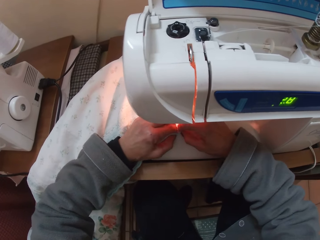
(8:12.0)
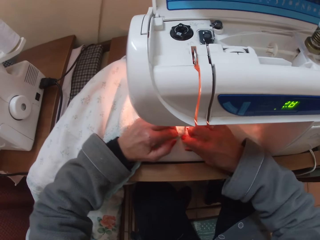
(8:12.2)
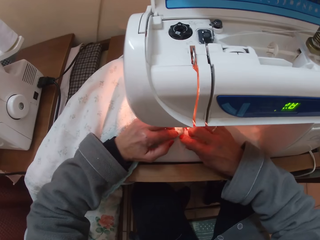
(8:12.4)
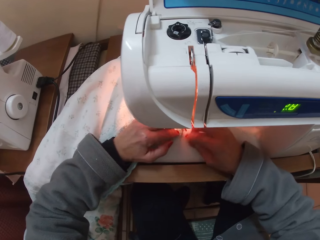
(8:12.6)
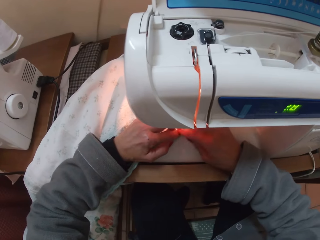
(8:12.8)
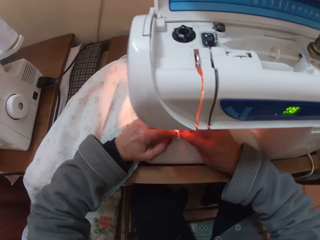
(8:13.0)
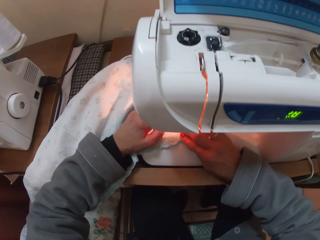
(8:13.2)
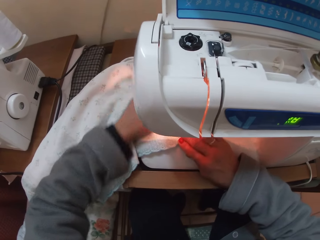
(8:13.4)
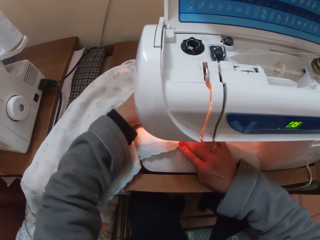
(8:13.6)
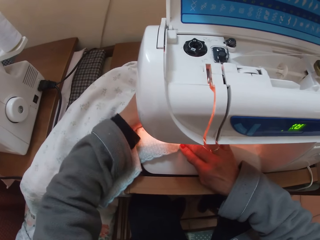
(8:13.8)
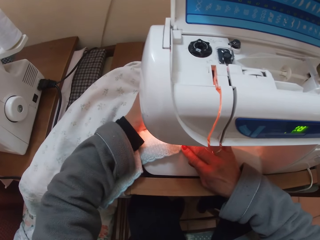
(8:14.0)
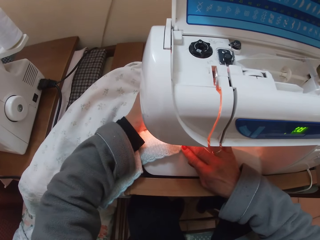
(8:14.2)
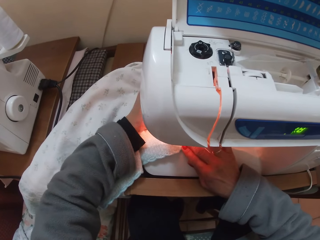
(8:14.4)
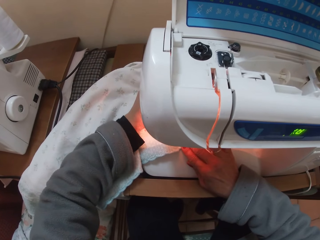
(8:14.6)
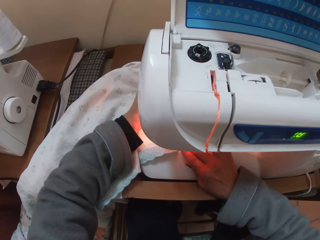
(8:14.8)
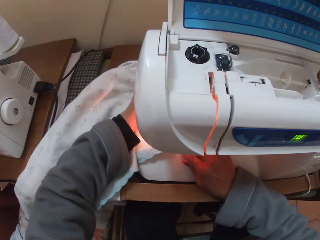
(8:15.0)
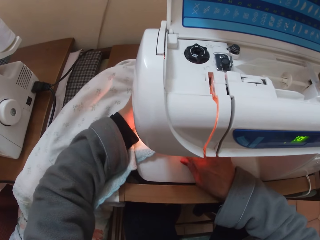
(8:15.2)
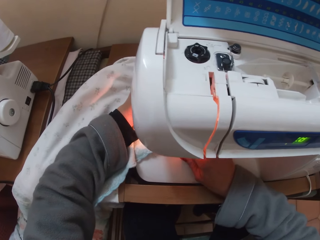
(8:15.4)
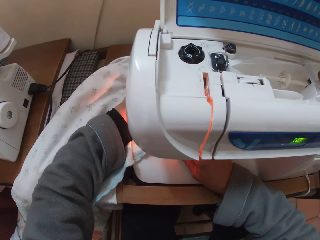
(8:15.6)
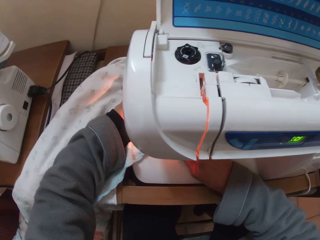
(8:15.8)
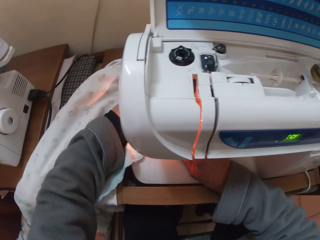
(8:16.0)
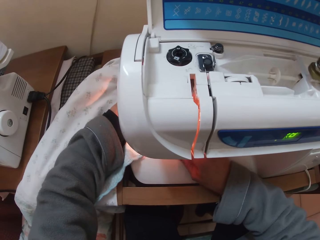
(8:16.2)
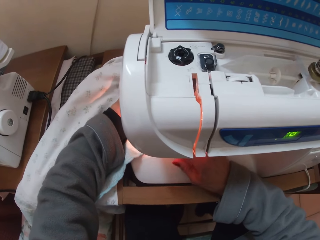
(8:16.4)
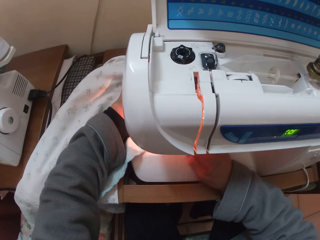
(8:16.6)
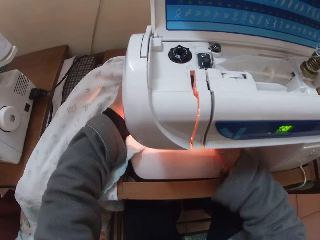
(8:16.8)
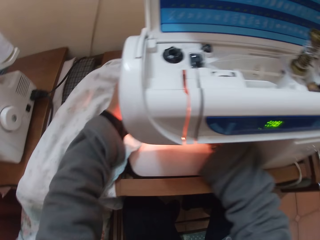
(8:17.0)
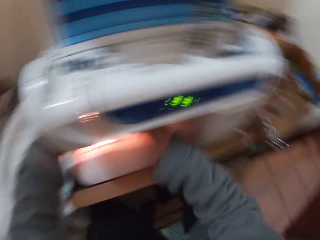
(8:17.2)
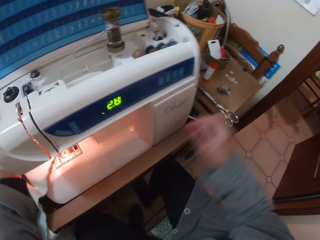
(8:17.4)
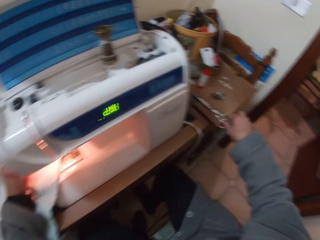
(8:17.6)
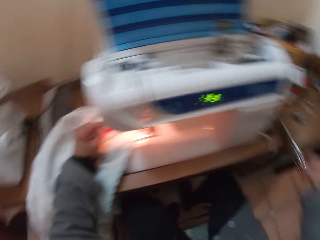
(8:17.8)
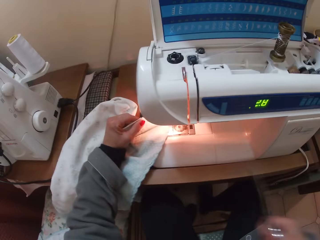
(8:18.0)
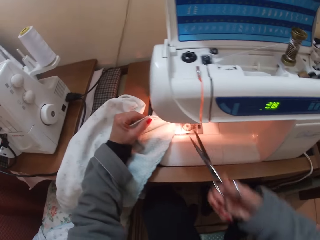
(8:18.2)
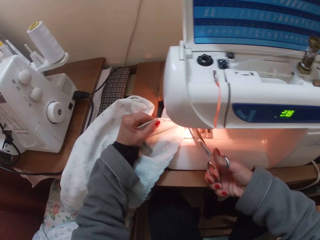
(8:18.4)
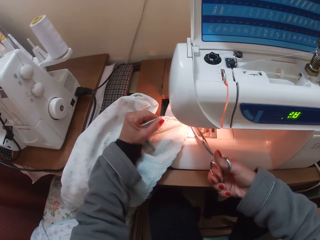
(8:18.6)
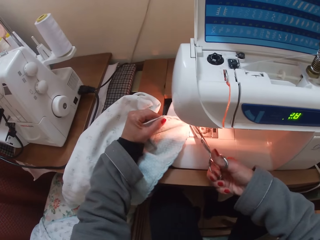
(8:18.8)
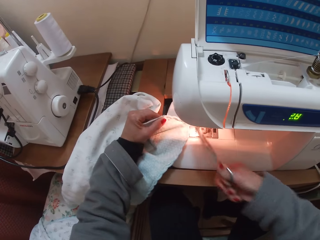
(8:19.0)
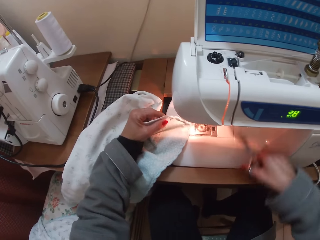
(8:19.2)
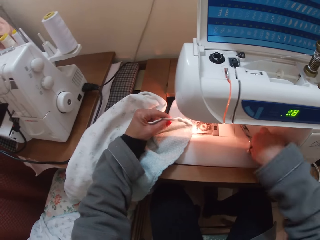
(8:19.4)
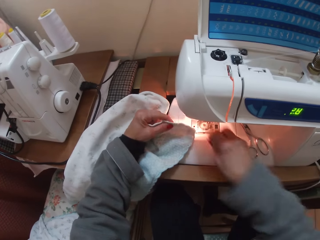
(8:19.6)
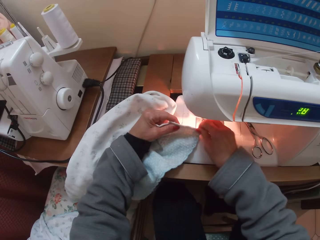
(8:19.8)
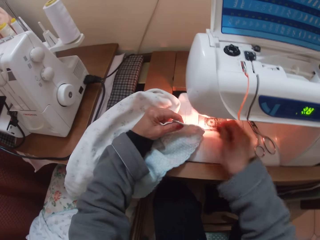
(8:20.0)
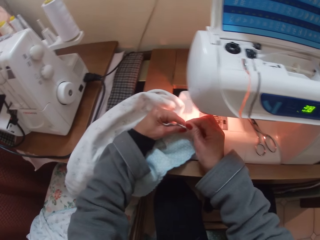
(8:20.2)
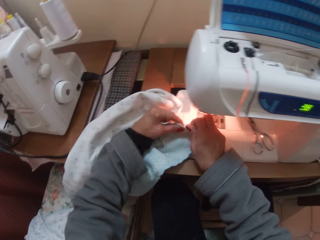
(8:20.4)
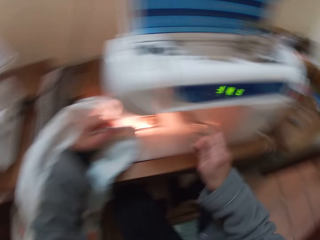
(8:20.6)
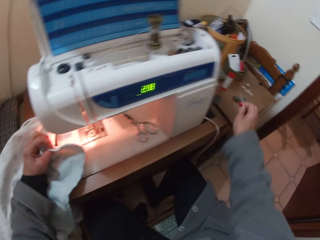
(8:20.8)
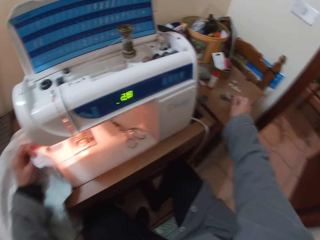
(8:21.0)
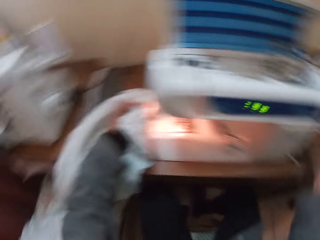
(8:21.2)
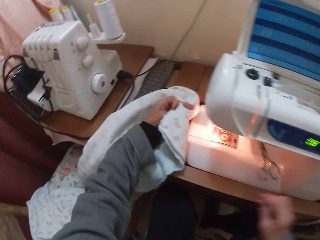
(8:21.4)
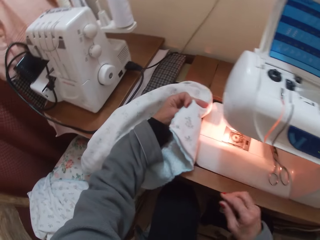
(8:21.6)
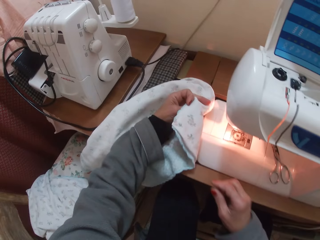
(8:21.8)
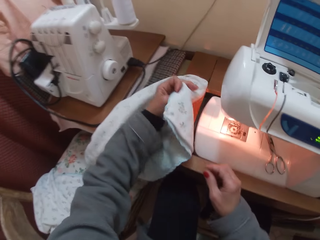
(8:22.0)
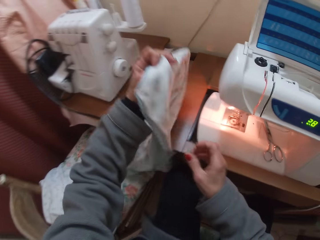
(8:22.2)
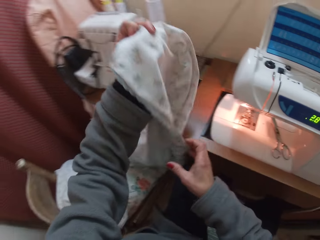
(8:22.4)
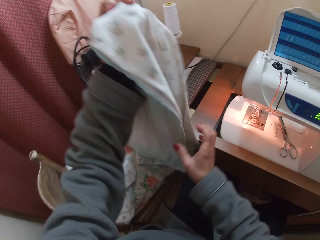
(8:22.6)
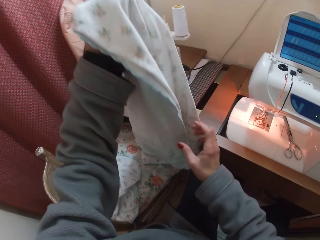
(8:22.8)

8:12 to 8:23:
The camera wearer sews the fabric with the sewing machine. She picks up the scissors from the sewing table with her right hand. She cuts a thread of the clothing material. She keeps the scissors on the machine. She removes some thread off the clothing material with her right hand. She drops the threads on the sewing table. She lifts the clothing material with her left hand.

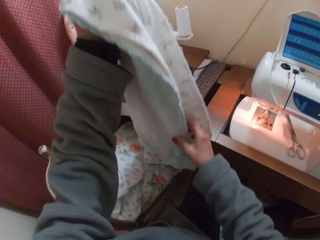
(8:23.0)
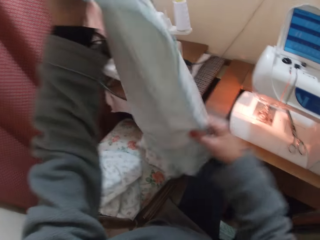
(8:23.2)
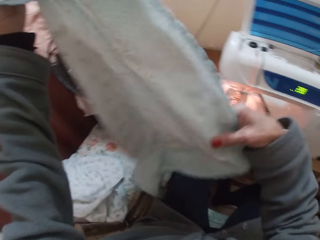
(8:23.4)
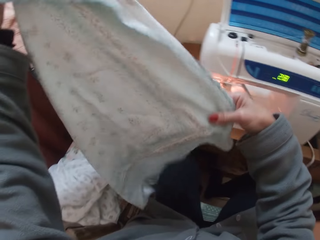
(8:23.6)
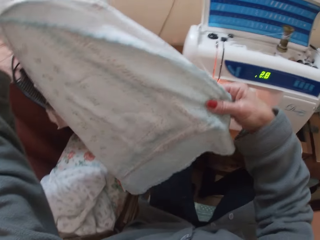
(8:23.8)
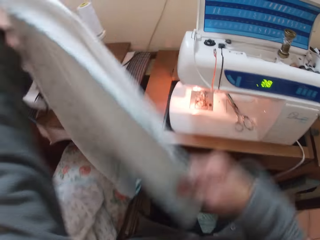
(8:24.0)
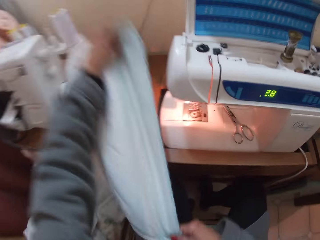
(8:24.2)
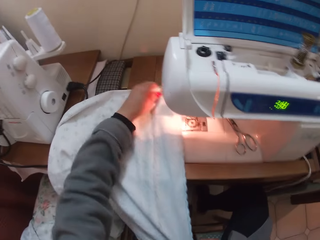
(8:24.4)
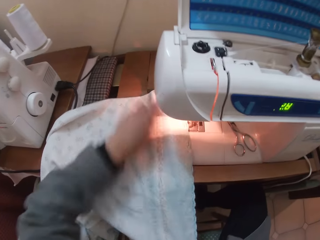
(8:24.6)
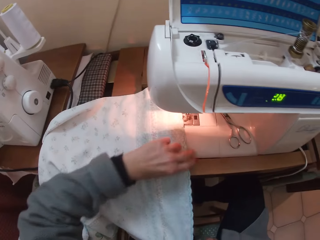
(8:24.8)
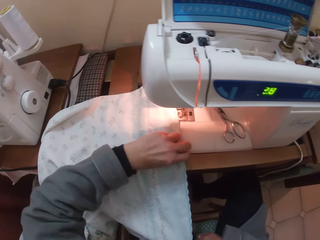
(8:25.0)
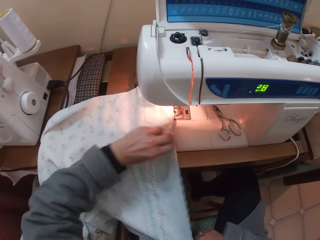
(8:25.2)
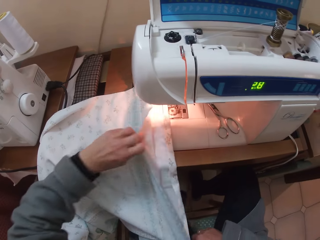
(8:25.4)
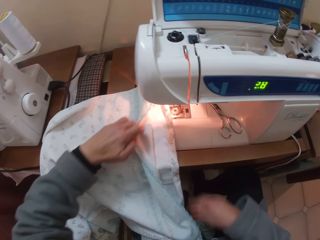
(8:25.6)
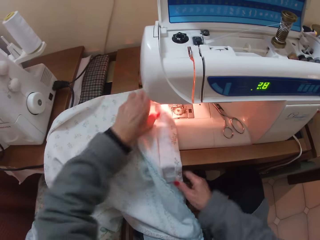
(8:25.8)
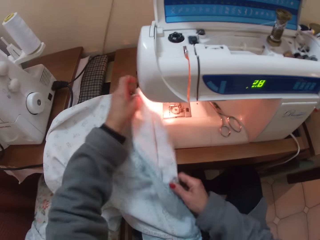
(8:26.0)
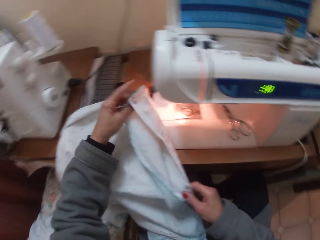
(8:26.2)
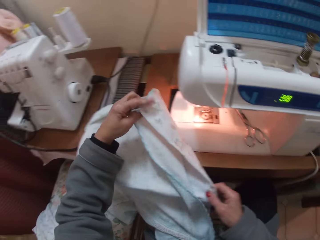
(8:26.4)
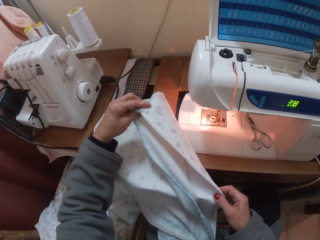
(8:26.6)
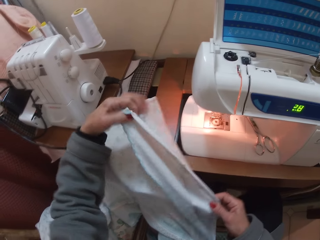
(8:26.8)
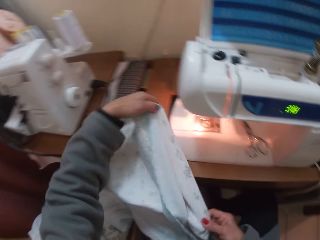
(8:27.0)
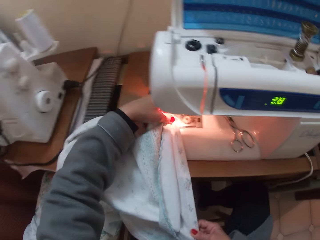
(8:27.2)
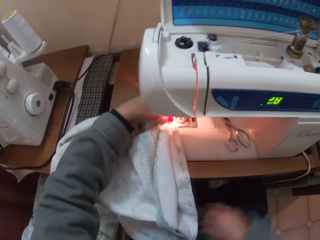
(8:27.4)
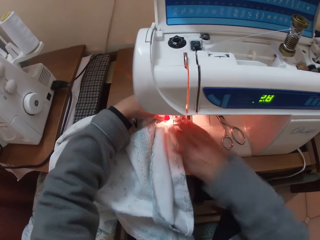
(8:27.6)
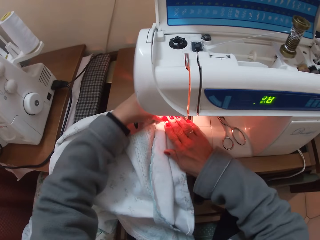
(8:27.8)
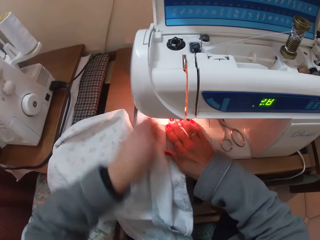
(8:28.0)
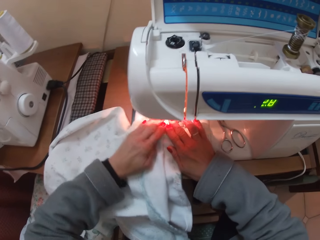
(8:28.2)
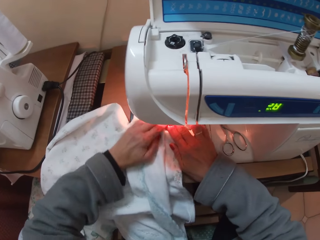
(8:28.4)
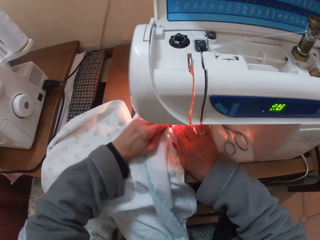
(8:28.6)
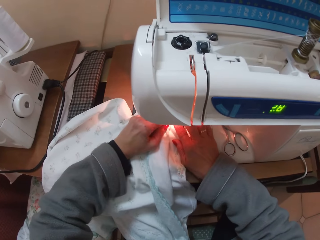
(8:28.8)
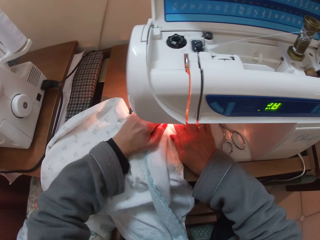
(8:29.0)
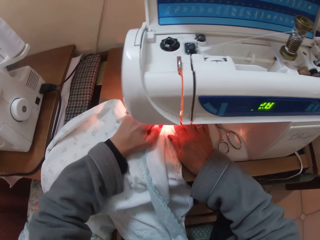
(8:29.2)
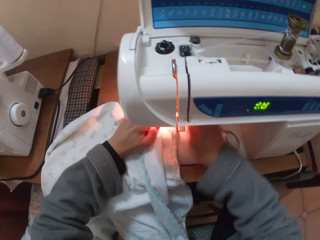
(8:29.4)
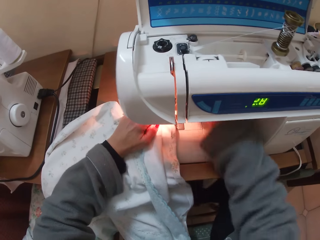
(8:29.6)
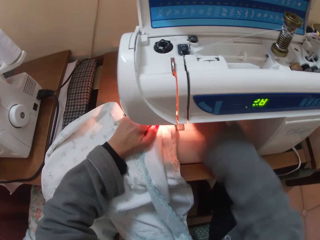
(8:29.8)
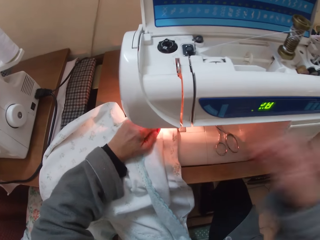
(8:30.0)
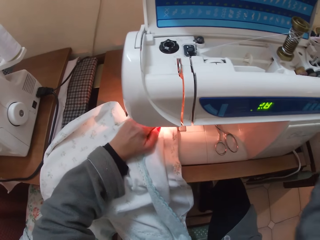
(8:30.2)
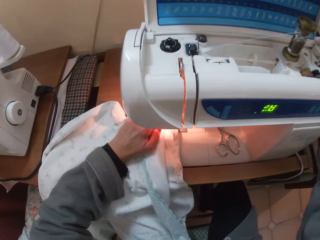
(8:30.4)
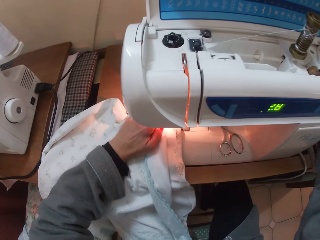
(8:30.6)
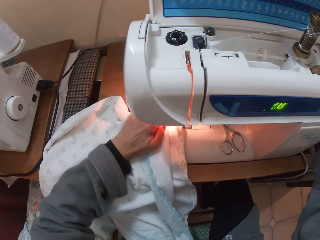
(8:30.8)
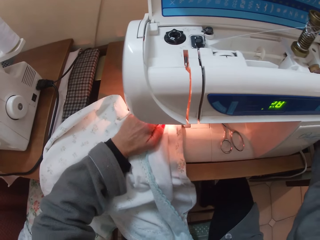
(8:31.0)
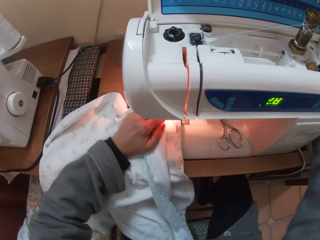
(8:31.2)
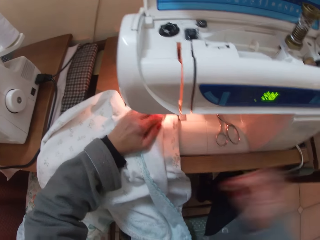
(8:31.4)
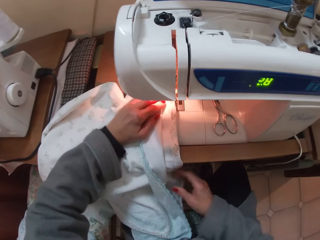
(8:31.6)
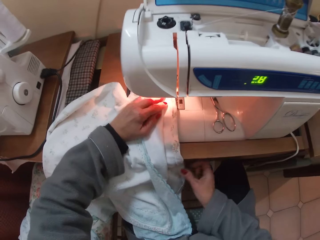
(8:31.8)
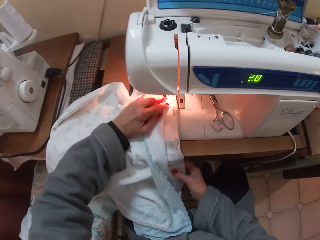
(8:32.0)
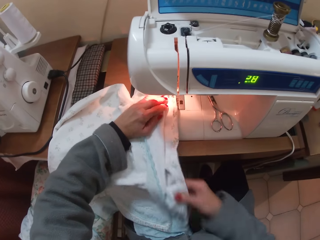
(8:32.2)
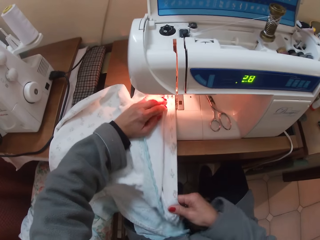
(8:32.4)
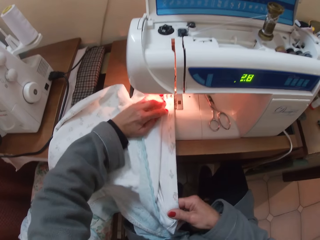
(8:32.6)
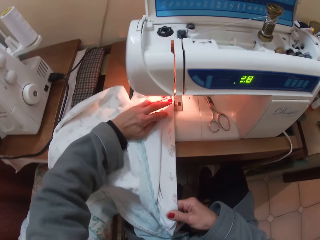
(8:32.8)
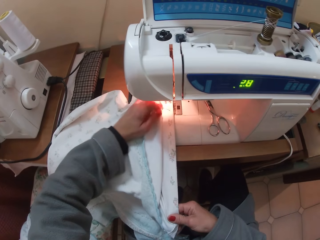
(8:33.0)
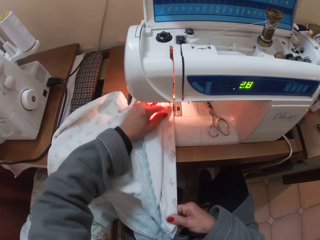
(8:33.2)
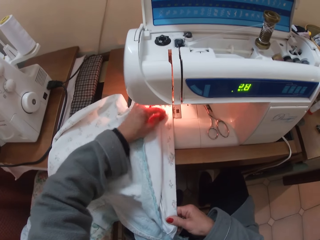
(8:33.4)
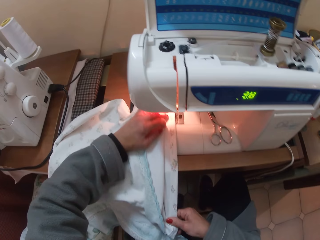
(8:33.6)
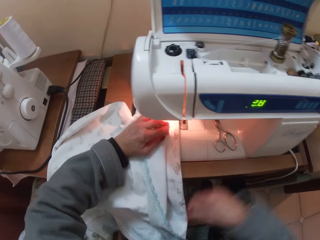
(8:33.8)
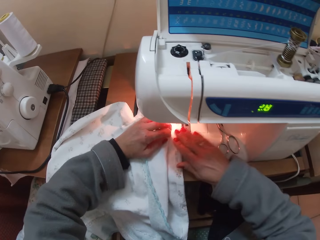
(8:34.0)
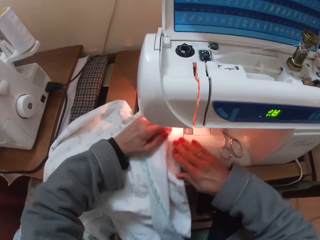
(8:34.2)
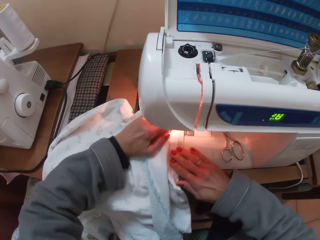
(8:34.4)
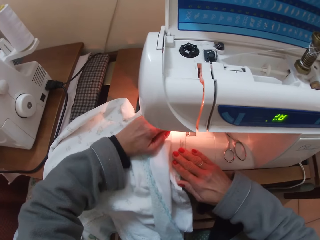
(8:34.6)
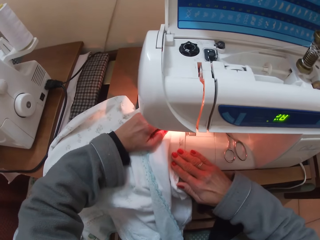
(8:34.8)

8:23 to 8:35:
The camera wearer places the clothing material on the clothing machine. They open a layer of the clothing material. They fold the fabric. They lift the clothing material up. They hold the fabric with both hands. They place the clothing material into the needle plate of the sewing machine. They arrange the clothing material. They hold the fabric with both hands.
